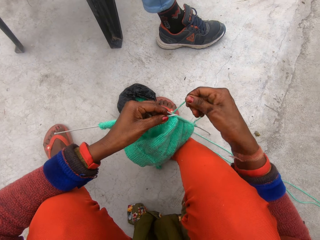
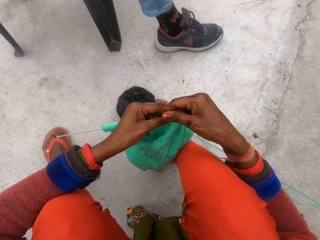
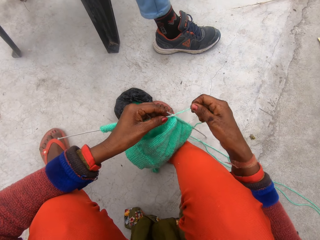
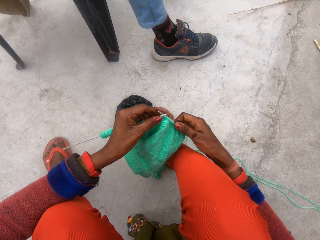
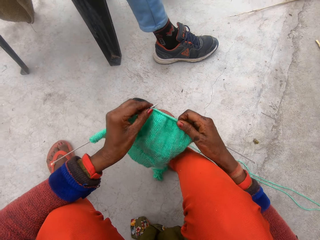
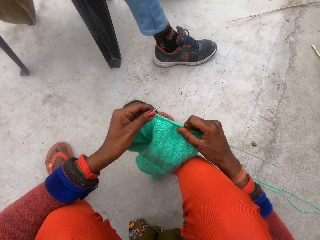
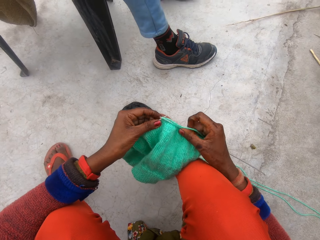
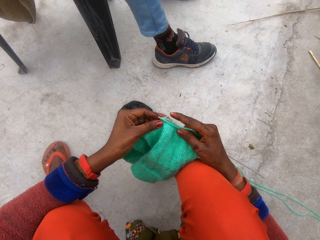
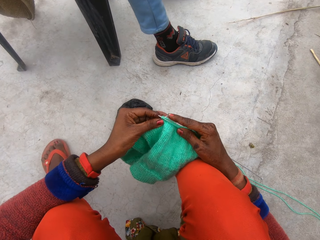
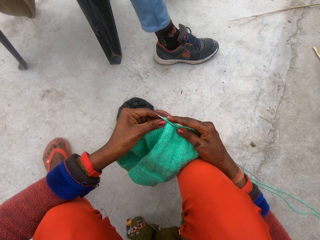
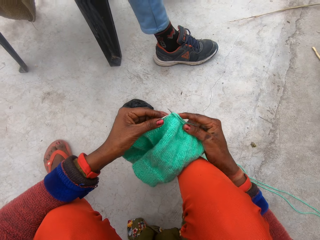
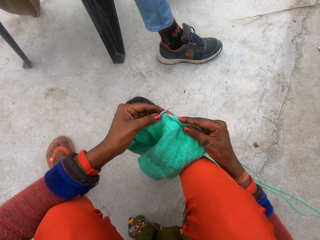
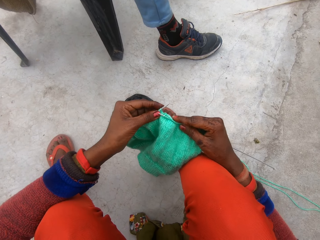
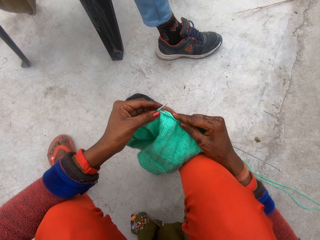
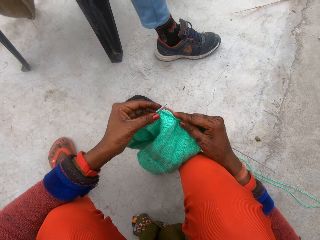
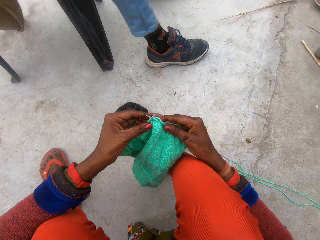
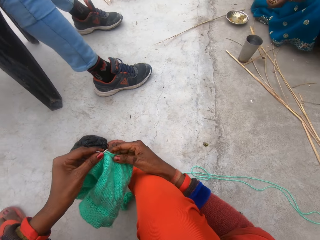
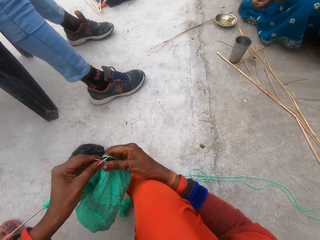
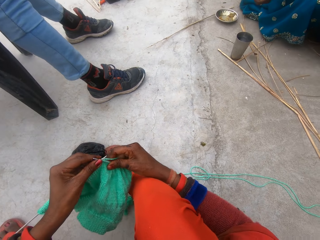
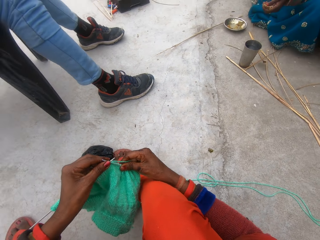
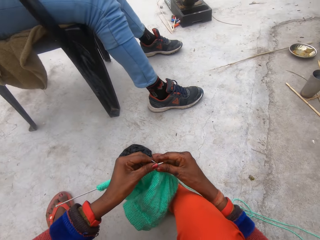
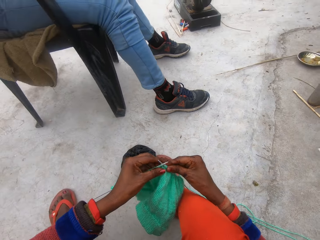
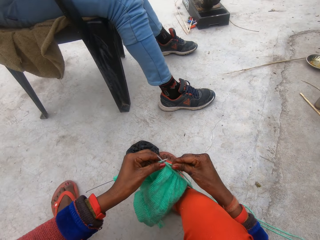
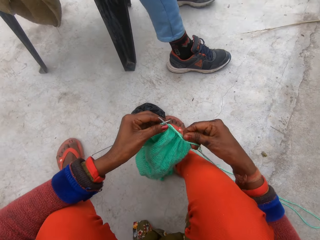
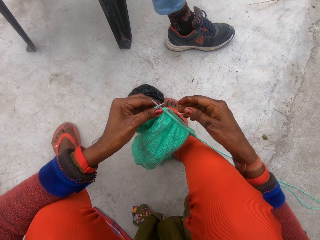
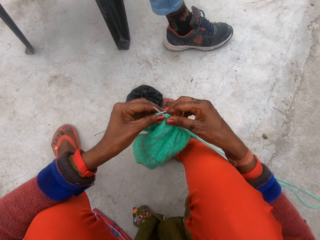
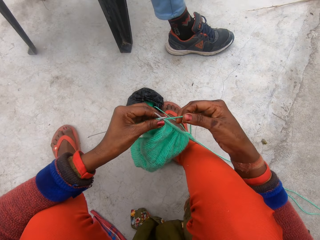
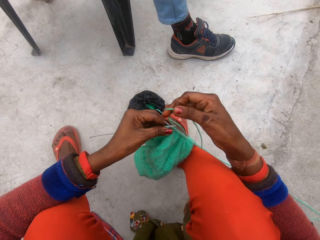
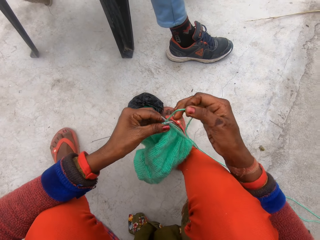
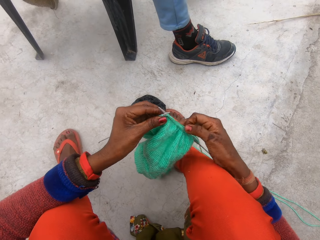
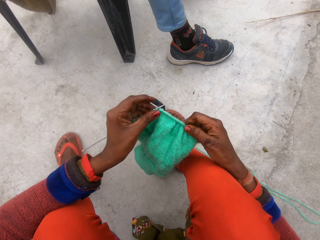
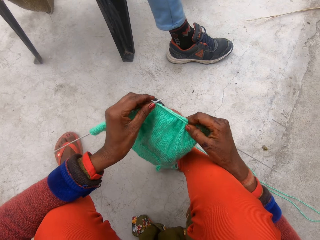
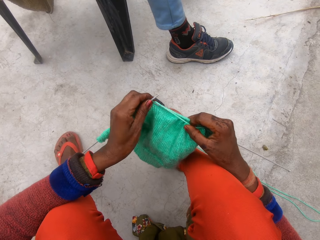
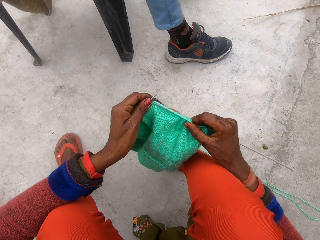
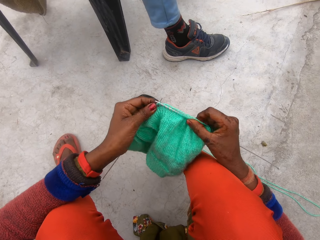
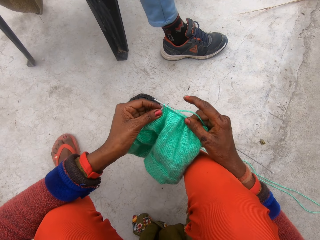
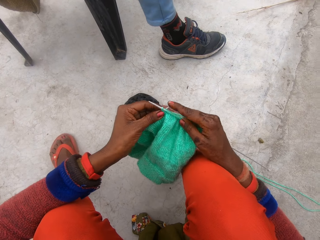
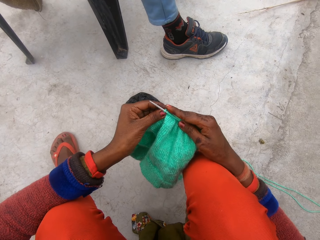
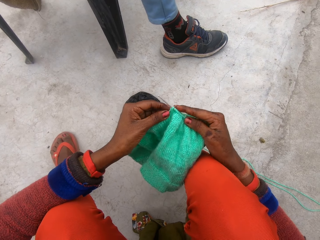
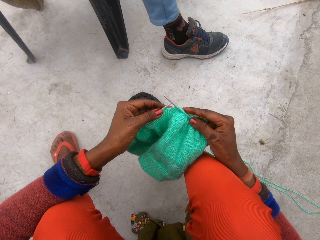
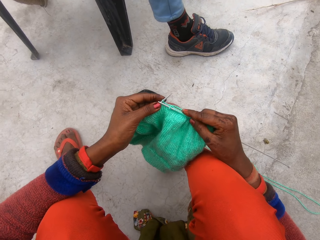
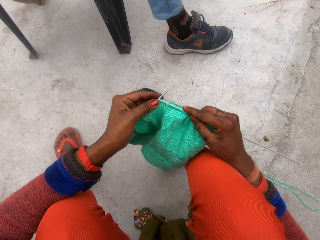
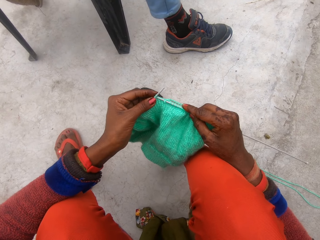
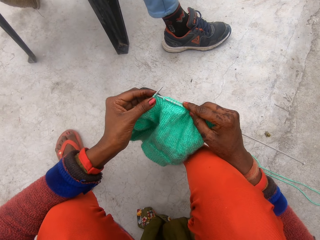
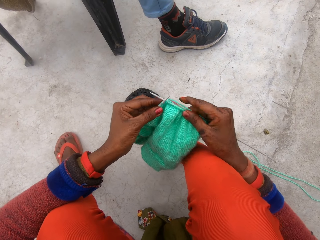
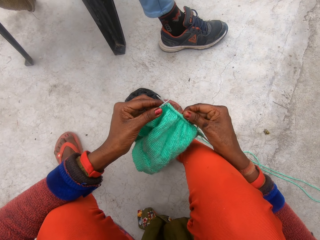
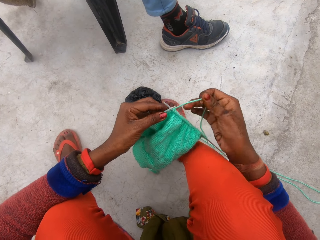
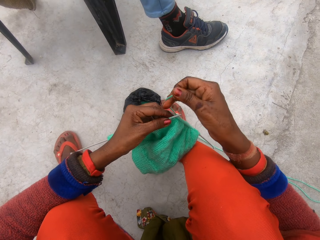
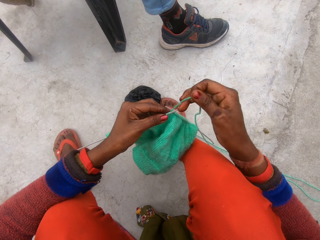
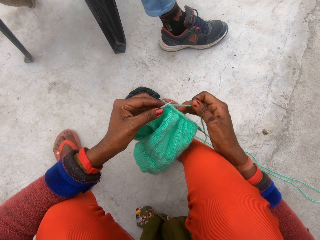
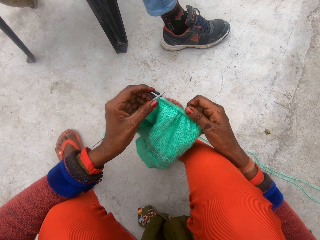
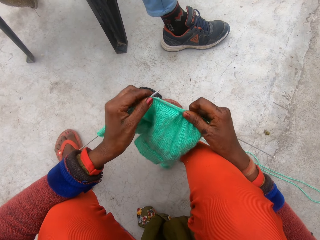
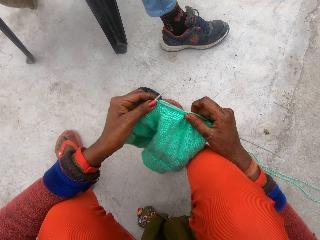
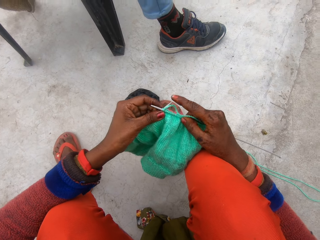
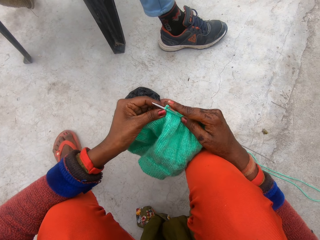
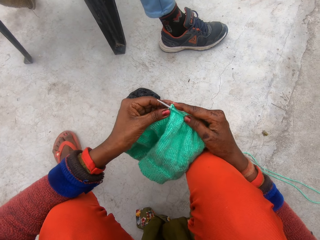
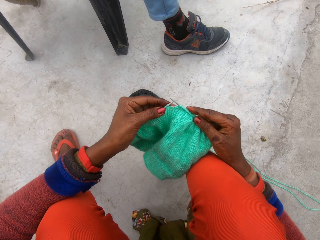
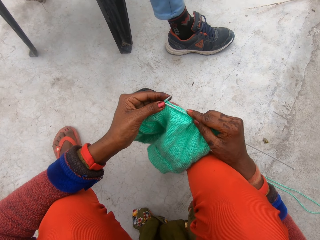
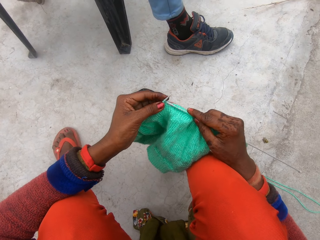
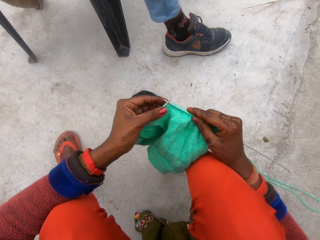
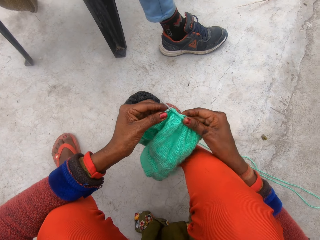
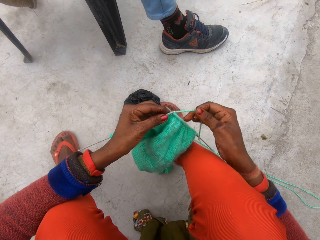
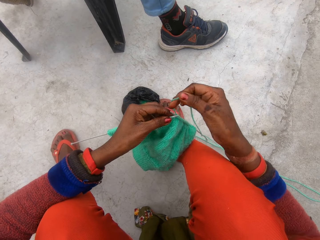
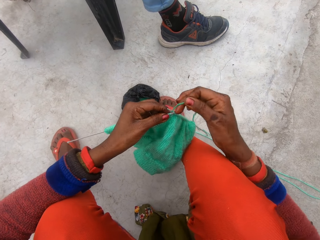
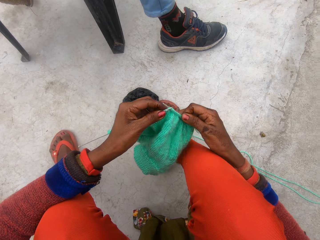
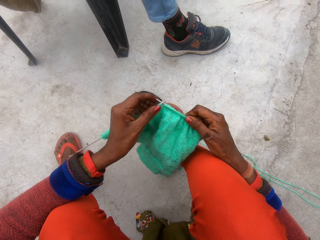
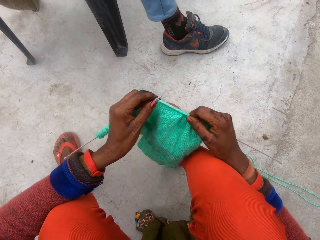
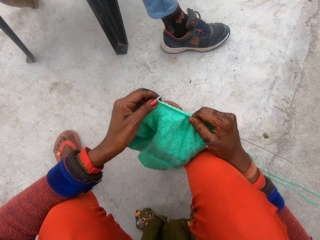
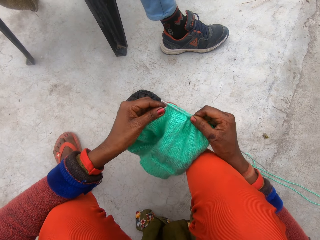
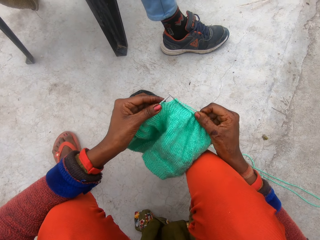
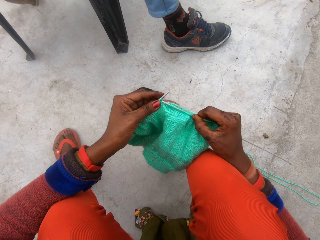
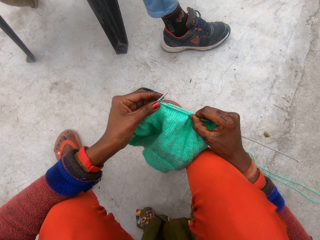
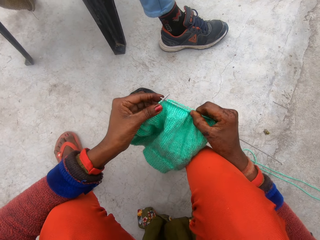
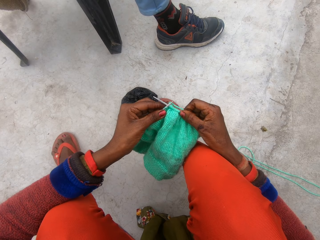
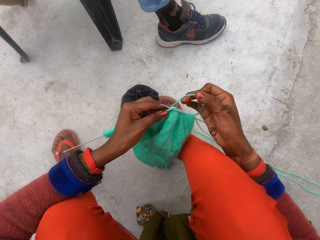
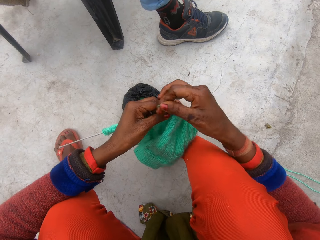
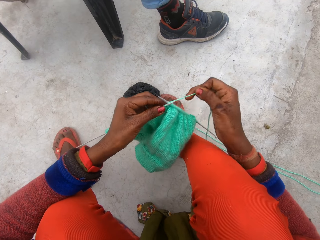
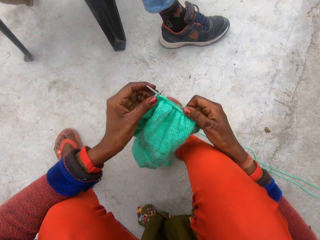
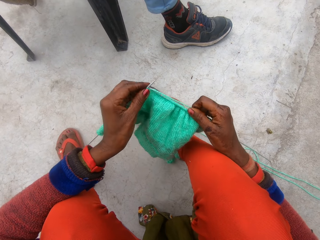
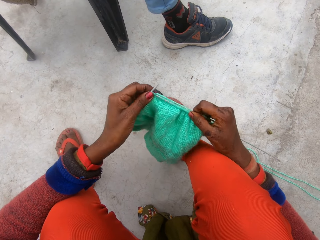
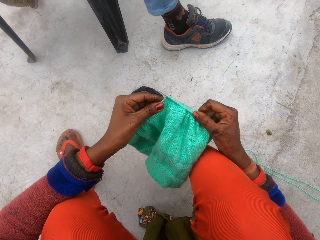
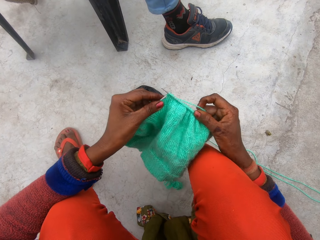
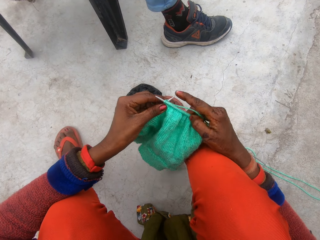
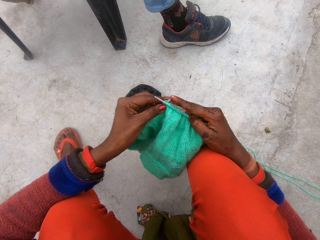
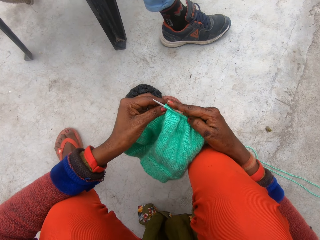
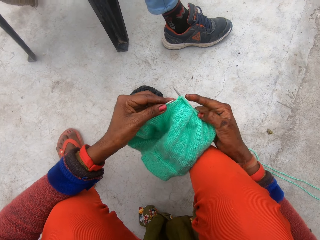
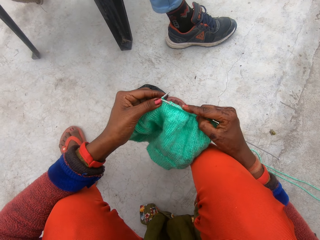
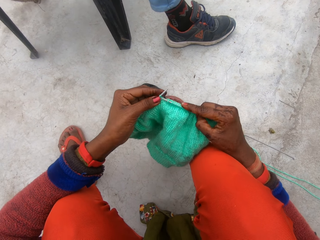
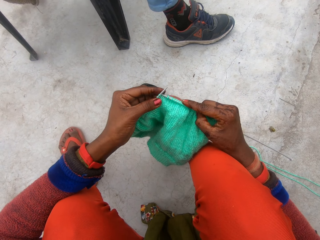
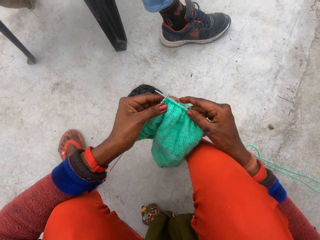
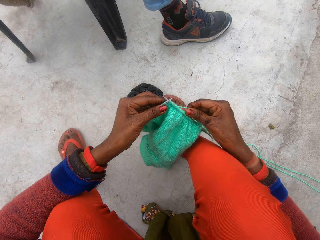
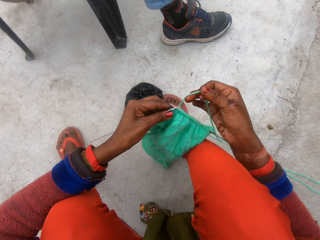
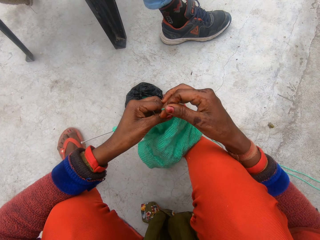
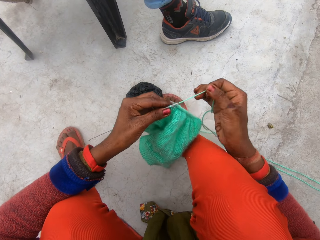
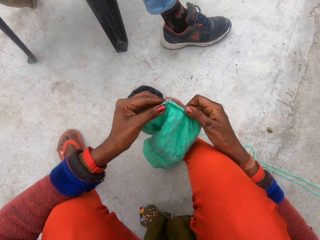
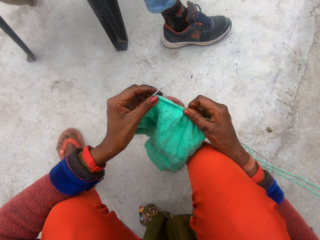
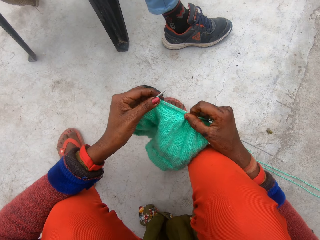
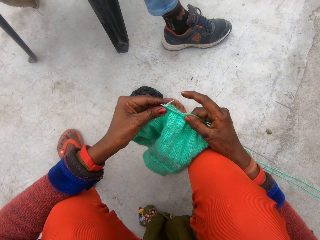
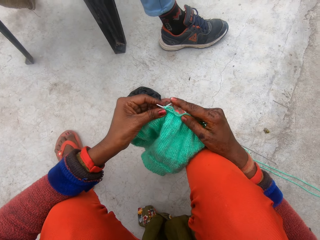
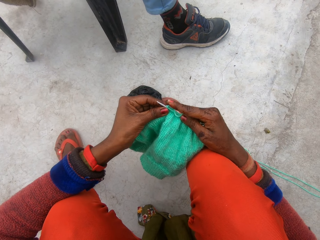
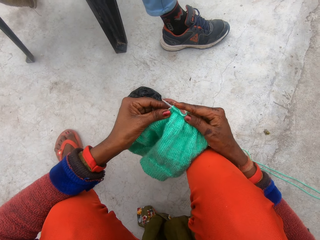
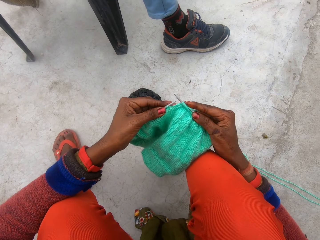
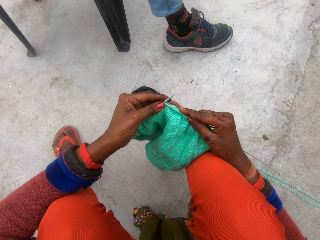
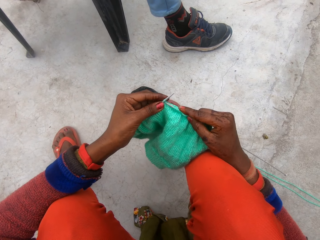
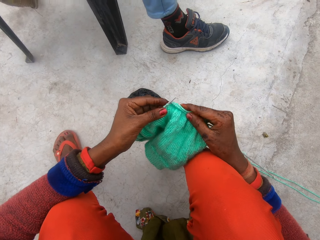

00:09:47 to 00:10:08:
The camera wearer loops the wool around the knitting needles or crochet hook with her right hand. She knits the cloth with the knitting needles in her hands. She loops the wool around the knitting needles with her right hand. She knits the cloth with the knitting needles in her hands. She loops the wool around the knitting needles with her right hand. She knits the cloth with the knitting needles in her hands. She loops the wool around the knitting needles with her right hand. She knits the cloth with the knitting needles in her hands. She loops the wool around the knitting needles with her right hand. She knits the cloth with the knitting needles in her hands. She loops the wool around the knitting needles with her right hand. She knits the cloth with the knitting needles in her hands.
